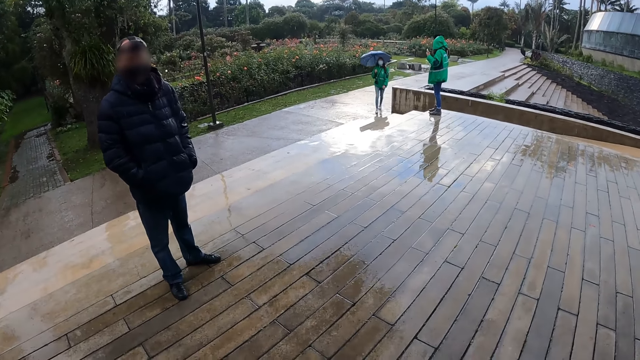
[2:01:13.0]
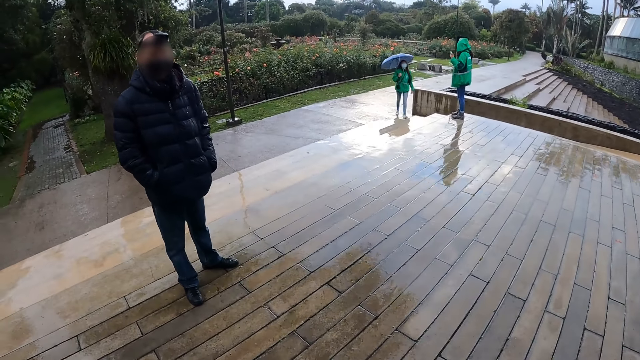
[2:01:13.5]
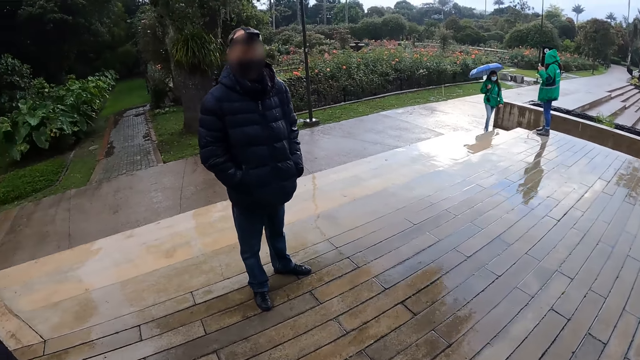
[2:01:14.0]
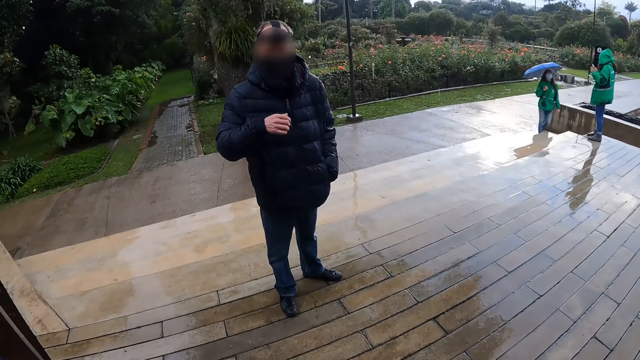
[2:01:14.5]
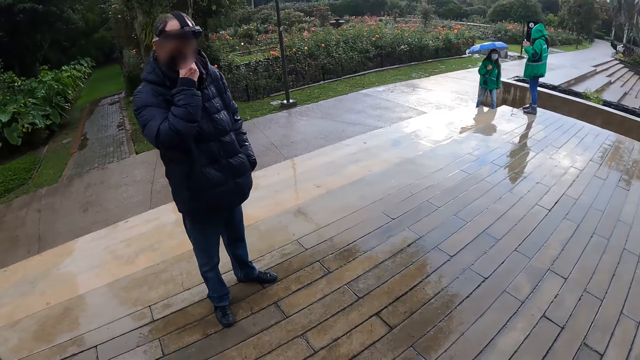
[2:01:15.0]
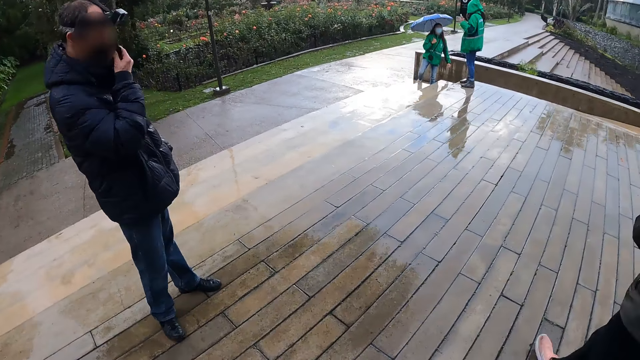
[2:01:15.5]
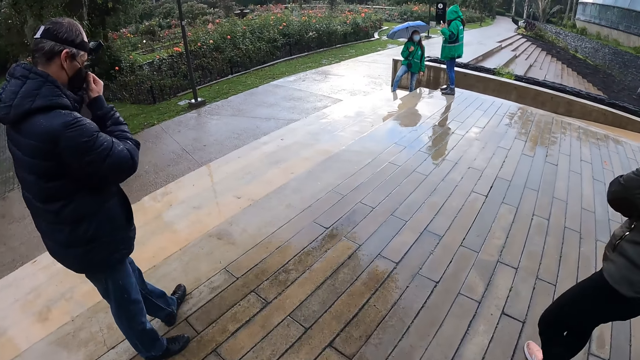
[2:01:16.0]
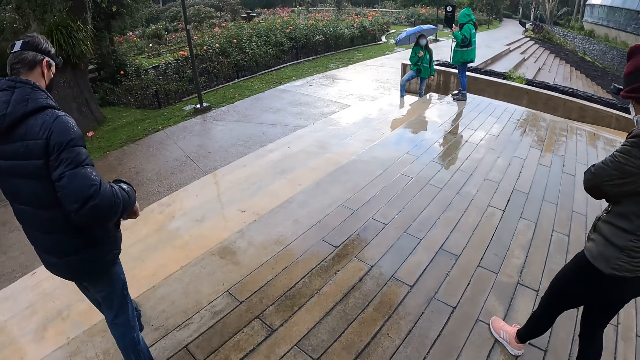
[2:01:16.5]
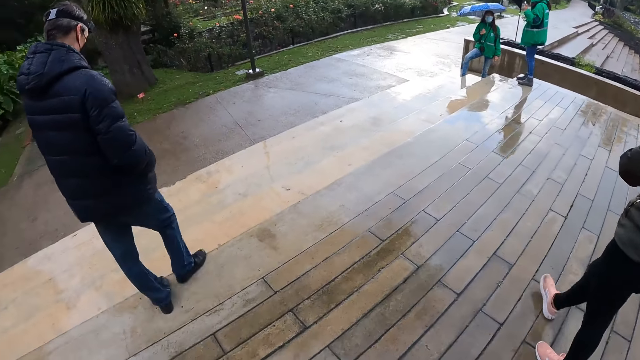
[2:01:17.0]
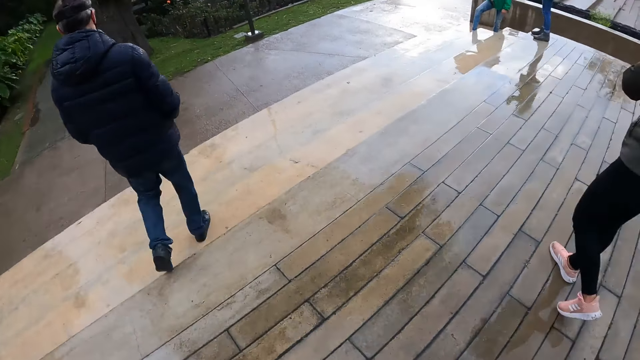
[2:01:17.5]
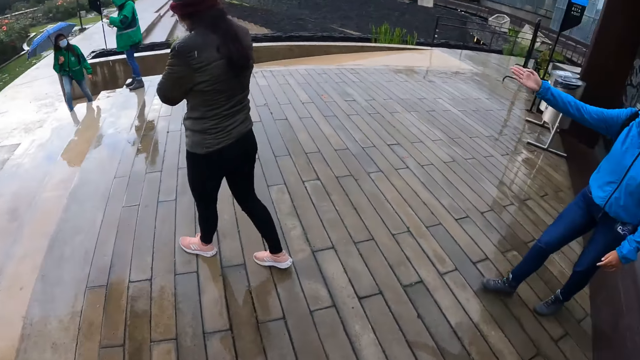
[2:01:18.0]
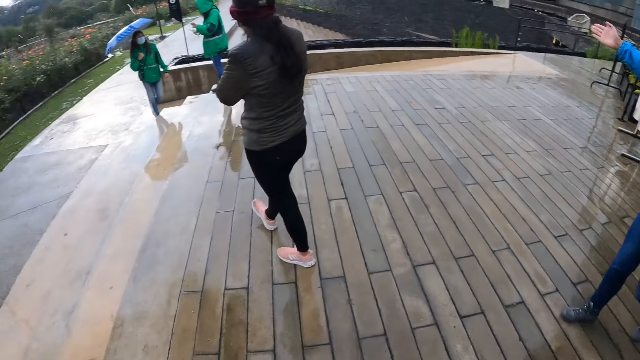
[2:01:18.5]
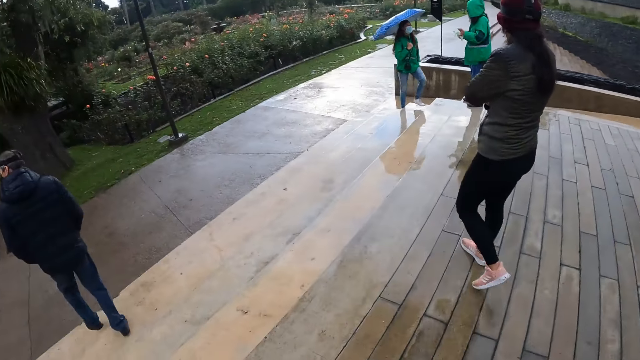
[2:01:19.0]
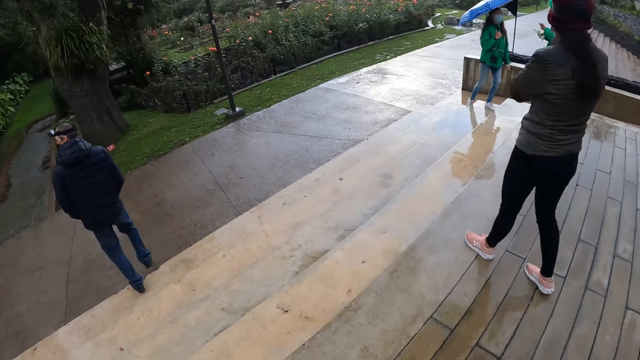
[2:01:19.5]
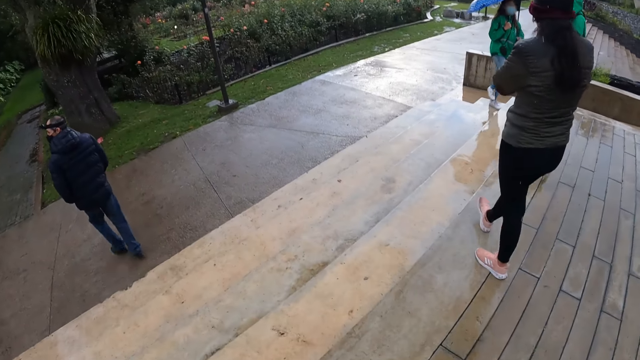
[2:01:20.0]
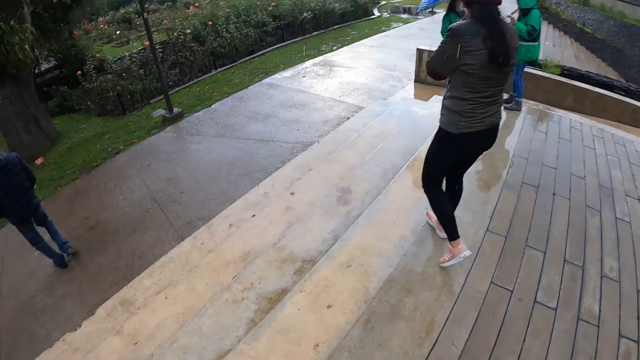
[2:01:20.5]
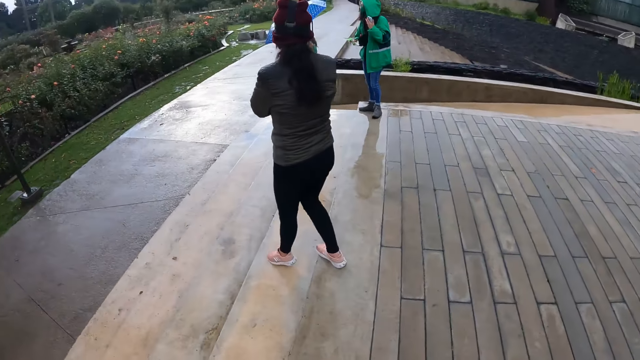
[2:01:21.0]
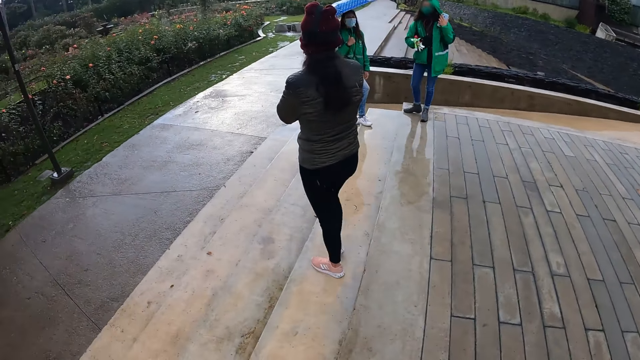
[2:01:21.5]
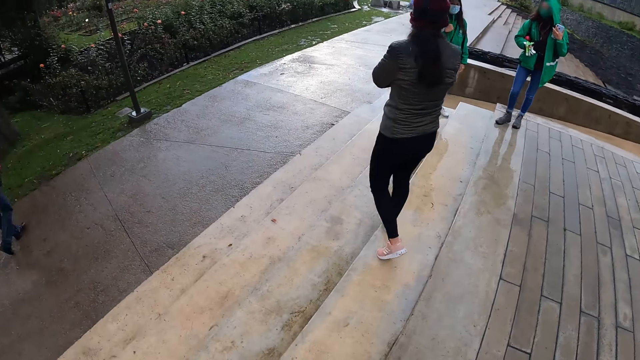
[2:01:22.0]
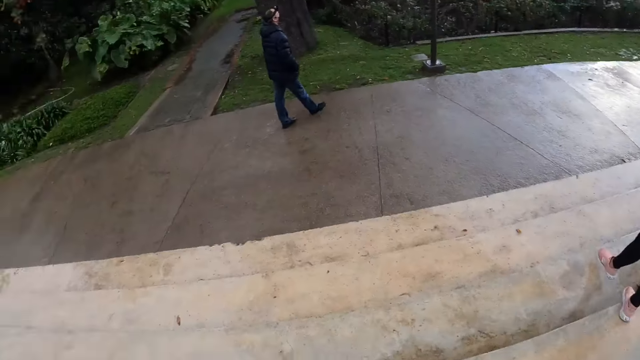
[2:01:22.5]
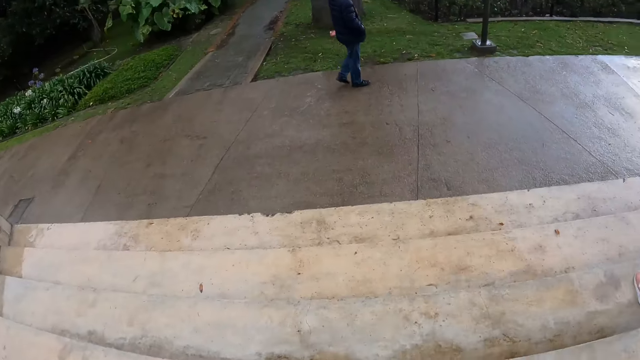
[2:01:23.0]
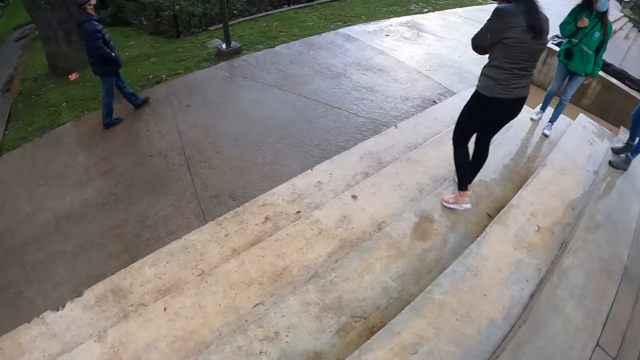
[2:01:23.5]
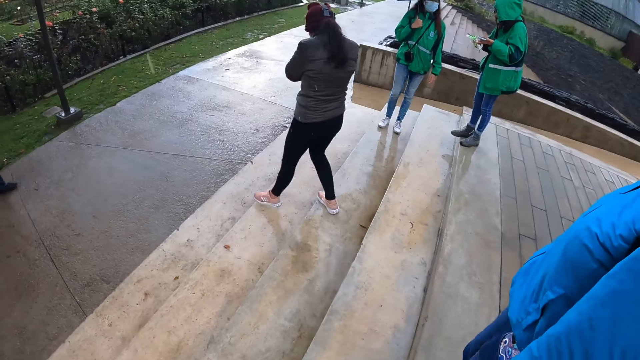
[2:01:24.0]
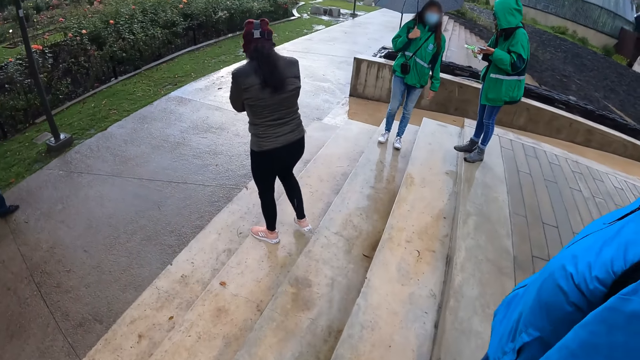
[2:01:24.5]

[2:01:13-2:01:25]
The man touches his nose mask with his right hand and walks down a staircase. The camera wearer walks alongside the woman.

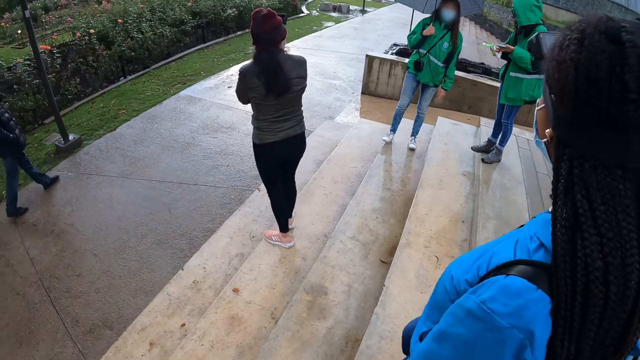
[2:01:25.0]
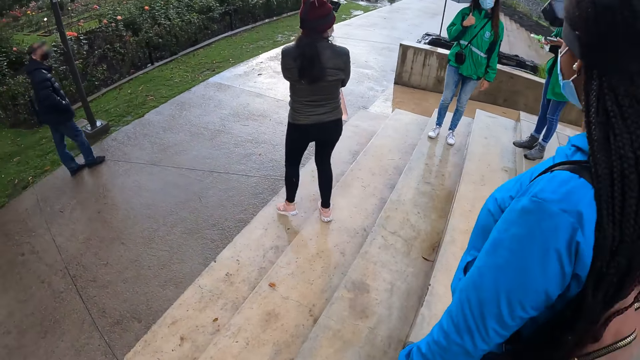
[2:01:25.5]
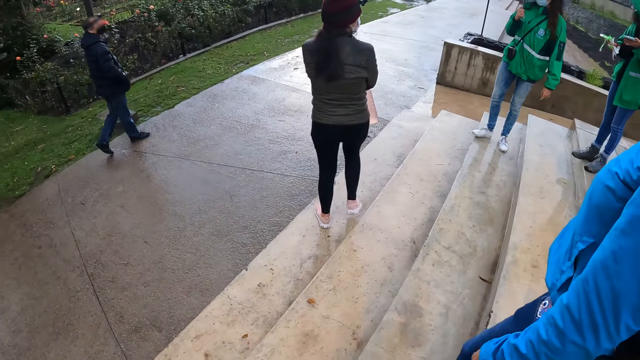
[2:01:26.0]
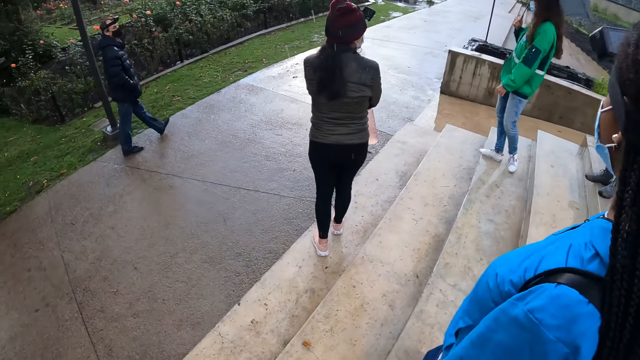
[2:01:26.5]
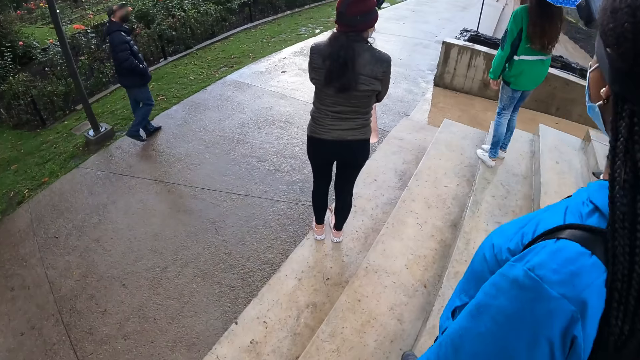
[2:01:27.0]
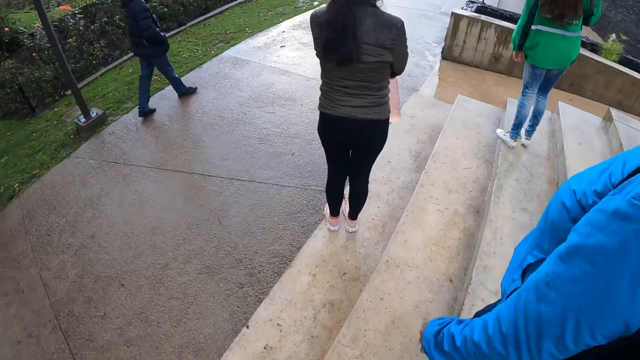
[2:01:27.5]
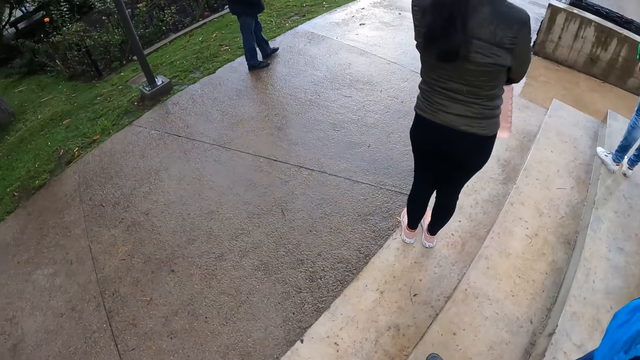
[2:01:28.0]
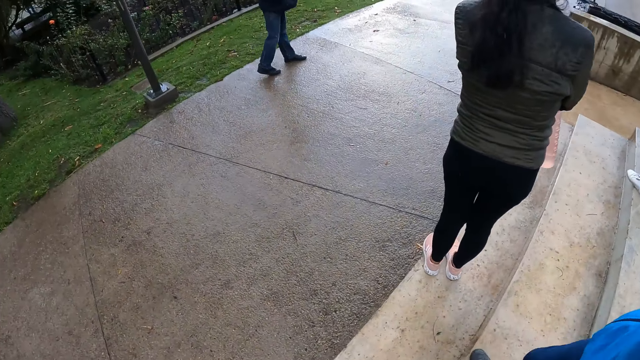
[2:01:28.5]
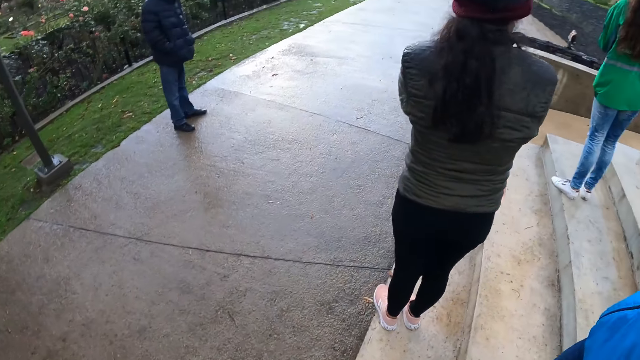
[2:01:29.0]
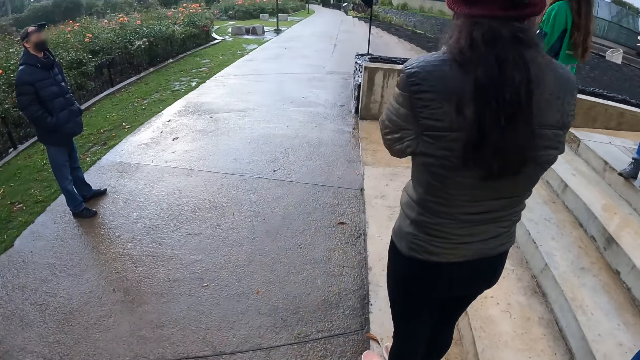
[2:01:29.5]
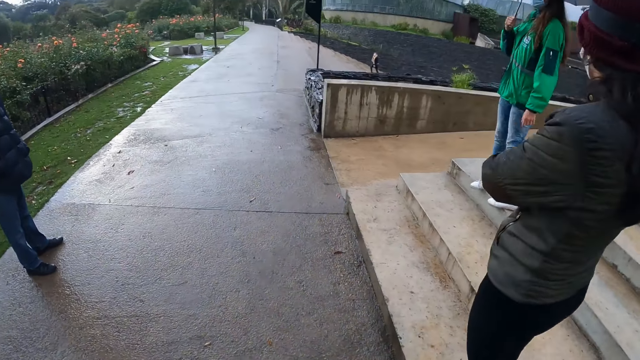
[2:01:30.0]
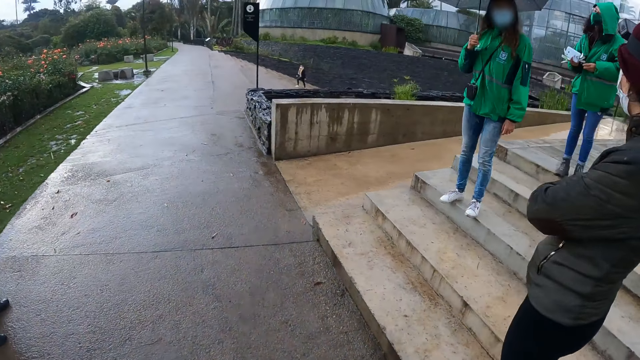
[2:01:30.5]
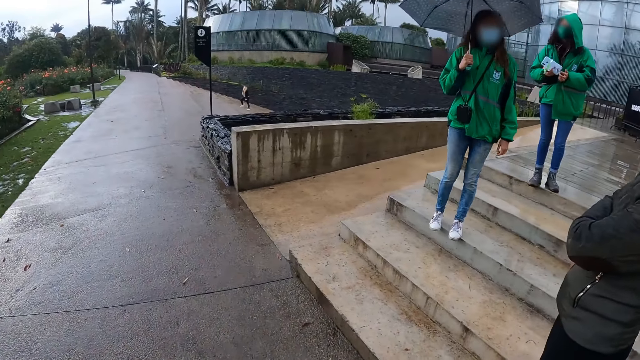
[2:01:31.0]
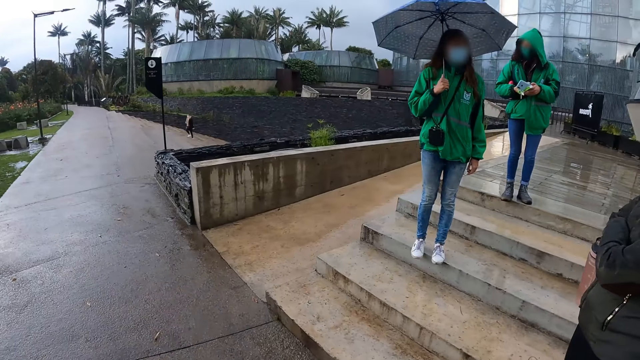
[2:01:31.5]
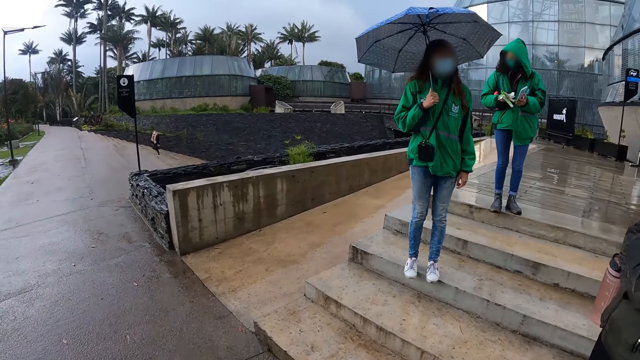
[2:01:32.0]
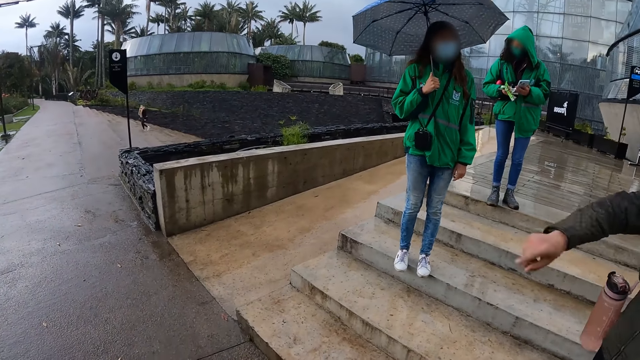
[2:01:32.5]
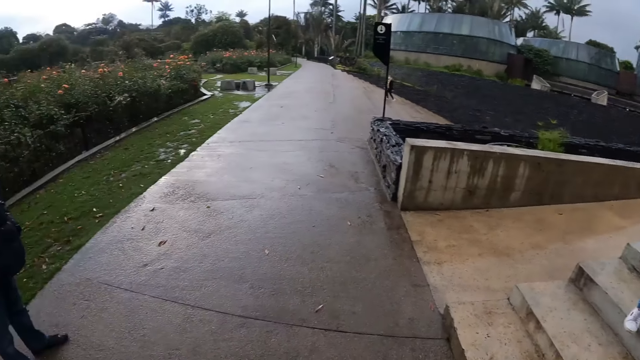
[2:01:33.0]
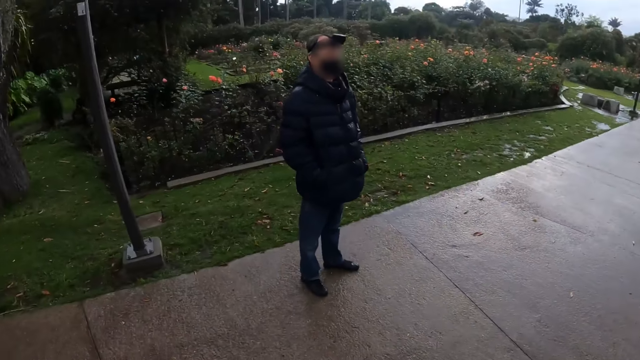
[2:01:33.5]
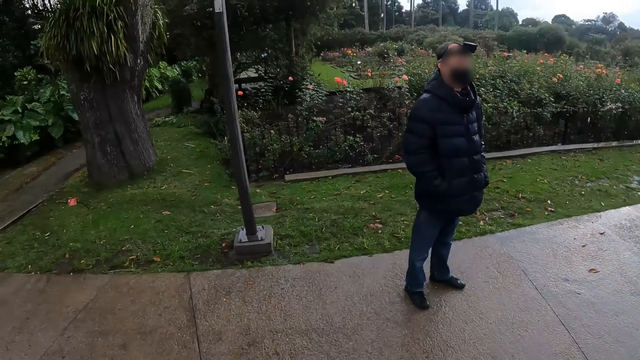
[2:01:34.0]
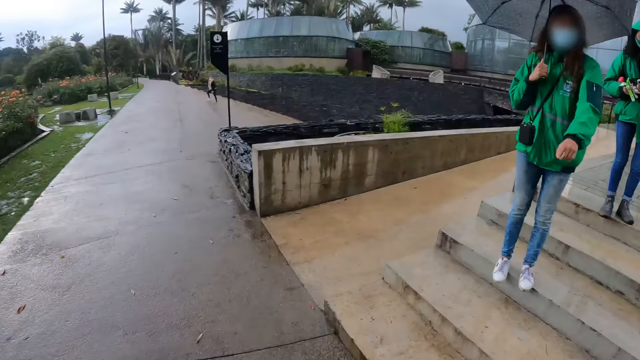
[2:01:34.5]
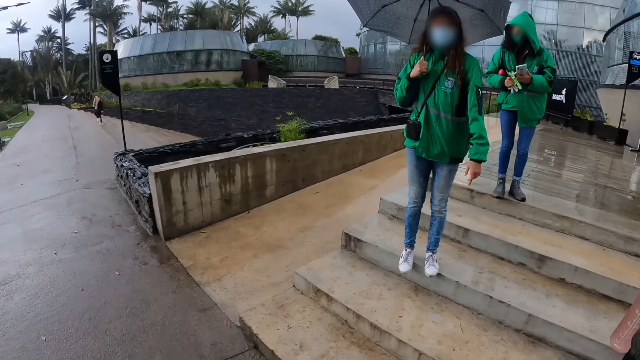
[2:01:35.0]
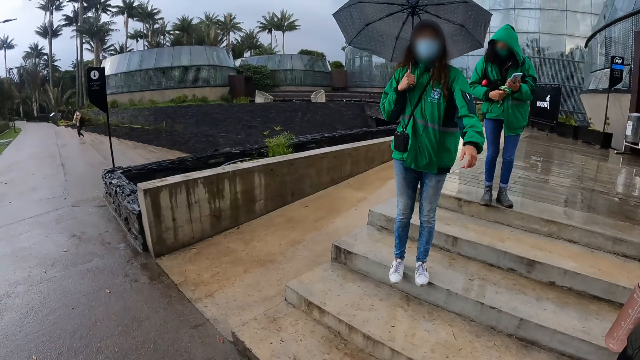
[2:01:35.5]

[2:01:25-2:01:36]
The camera wearer stops and looks around.
